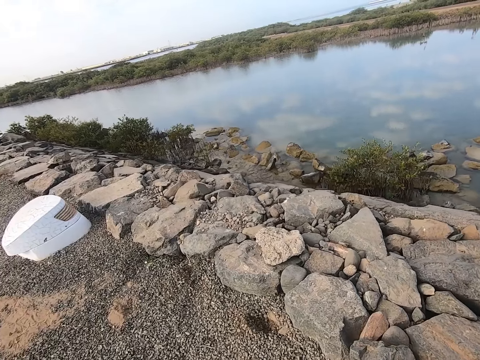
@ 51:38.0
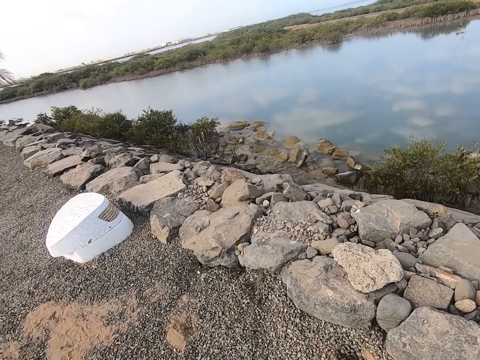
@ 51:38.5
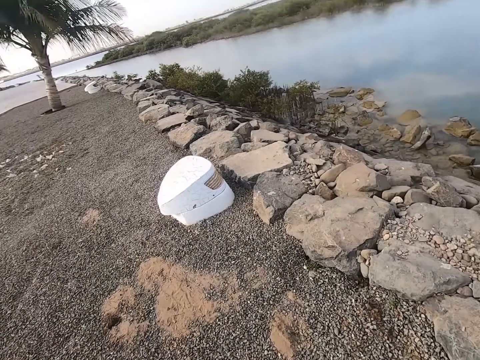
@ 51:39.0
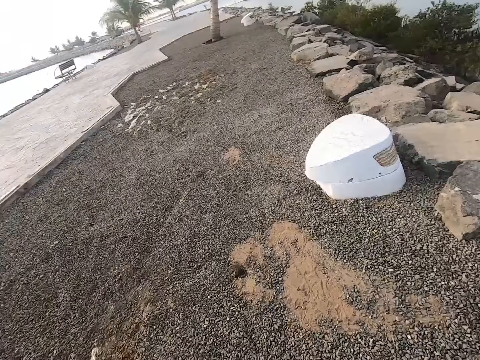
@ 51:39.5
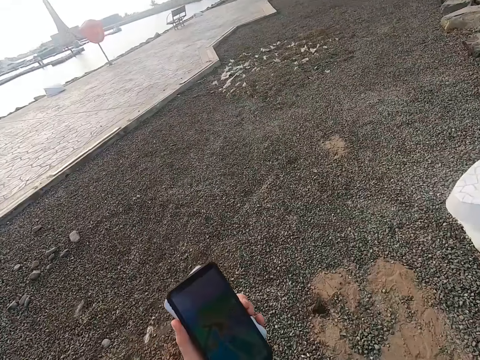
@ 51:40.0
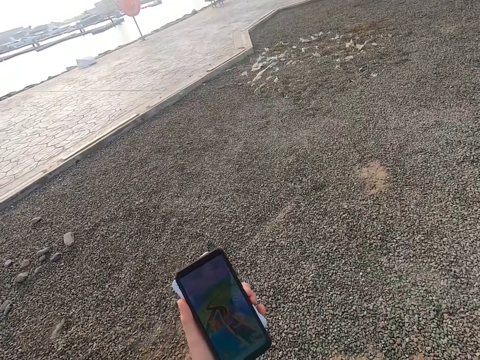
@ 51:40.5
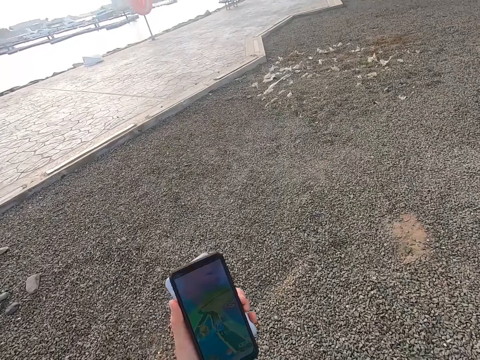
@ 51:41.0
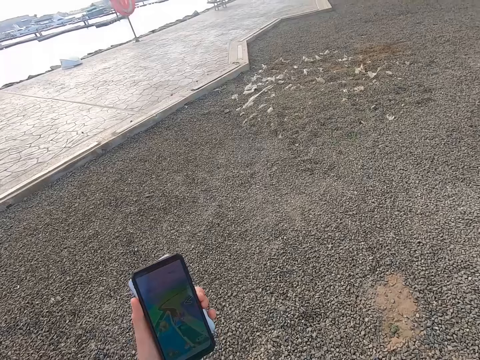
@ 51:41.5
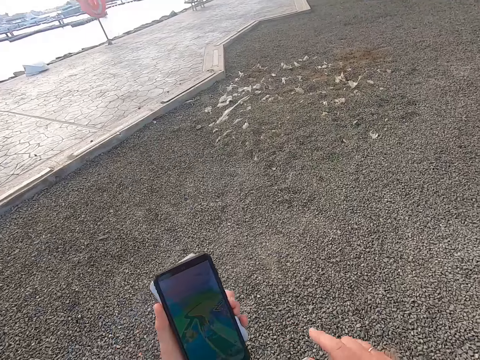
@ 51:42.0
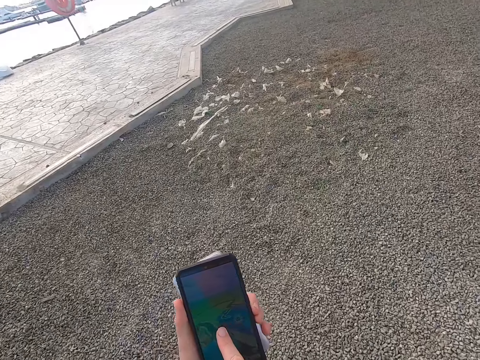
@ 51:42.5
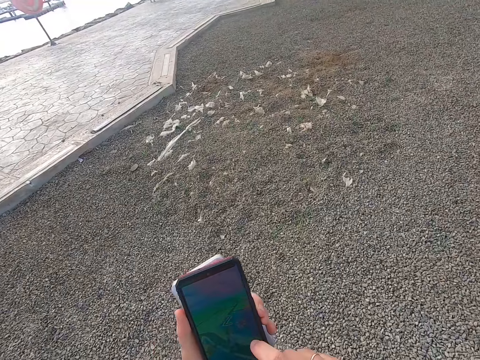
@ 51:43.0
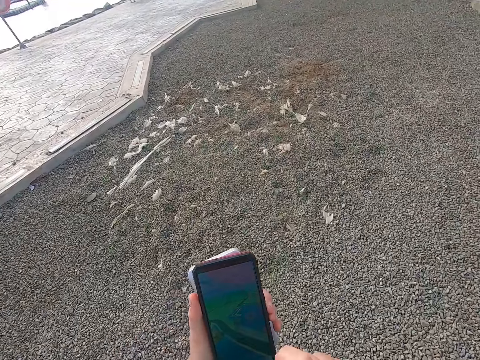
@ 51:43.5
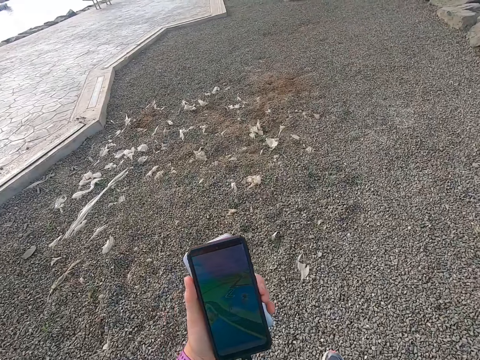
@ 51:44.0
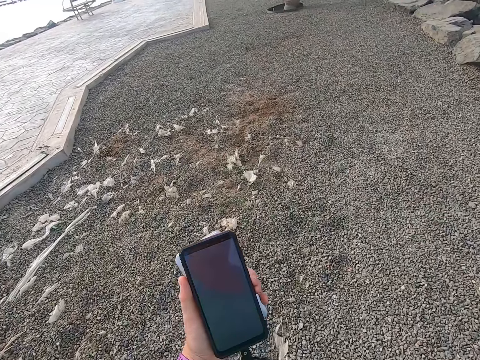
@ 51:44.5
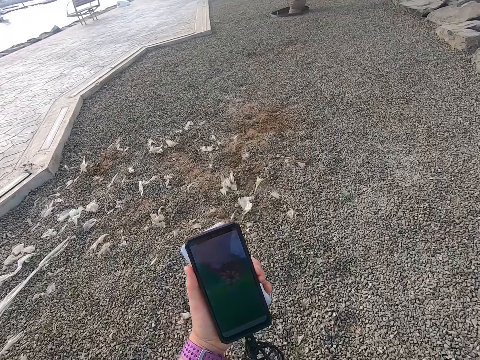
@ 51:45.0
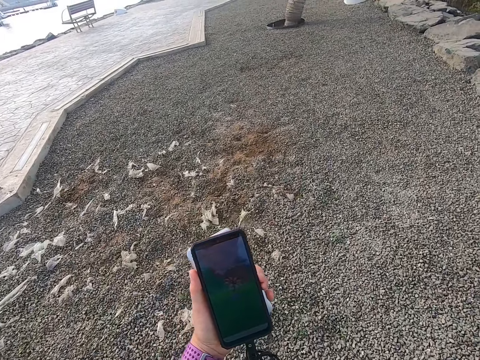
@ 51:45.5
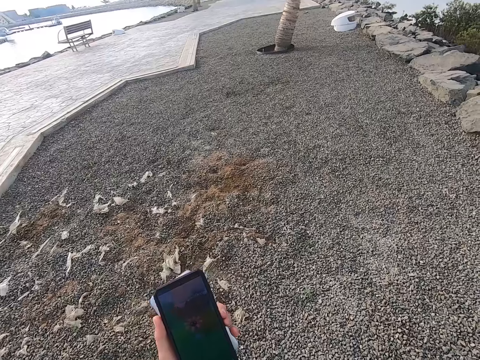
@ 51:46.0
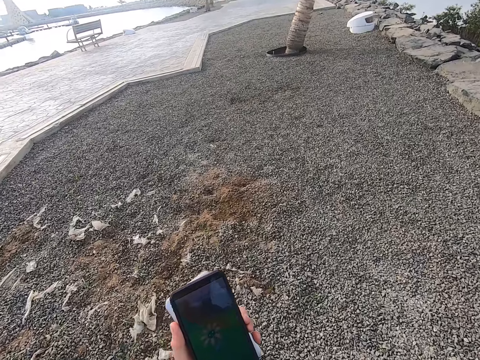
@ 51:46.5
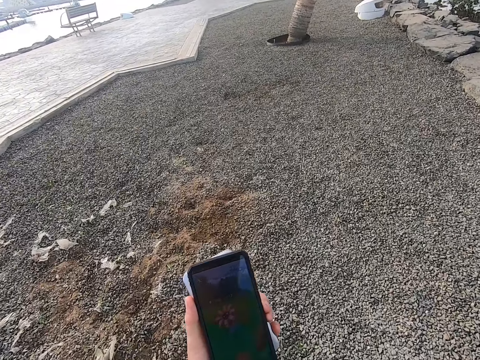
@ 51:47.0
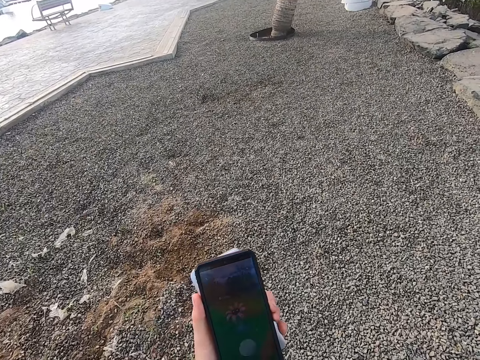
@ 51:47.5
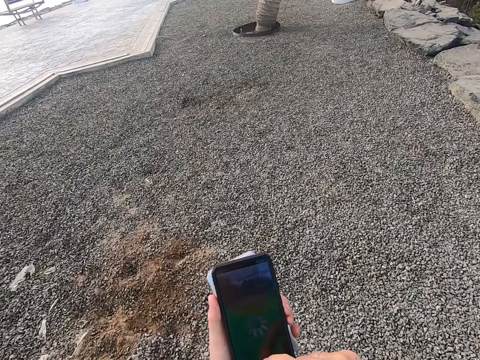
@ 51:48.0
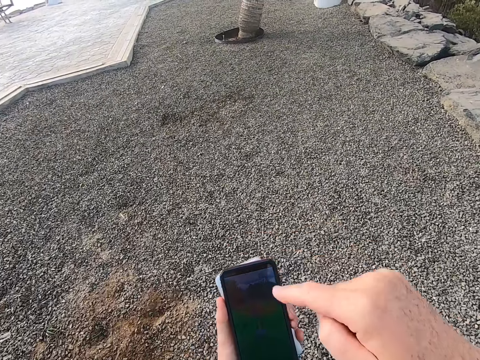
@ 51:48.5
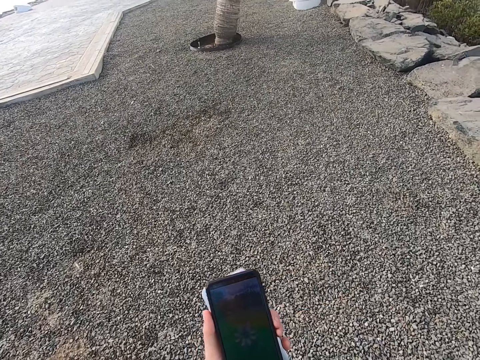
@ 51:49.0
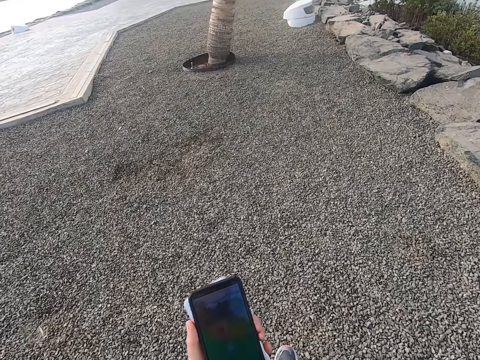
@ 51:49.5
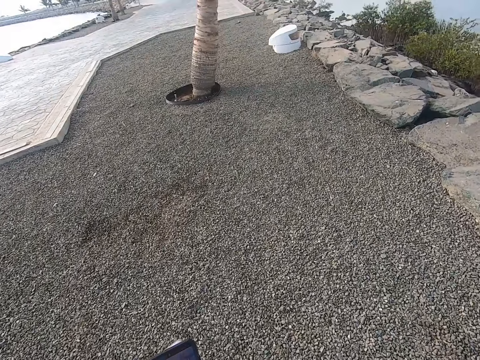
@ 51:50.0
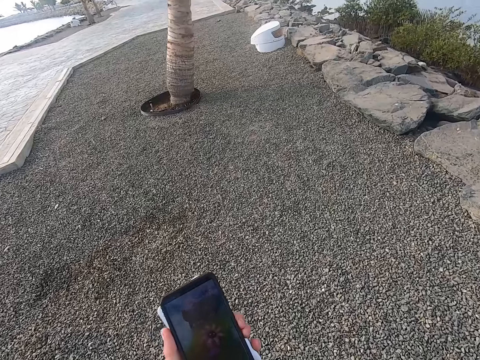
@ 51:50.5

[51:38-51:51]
The camera wearer plays the game on the cell phone.

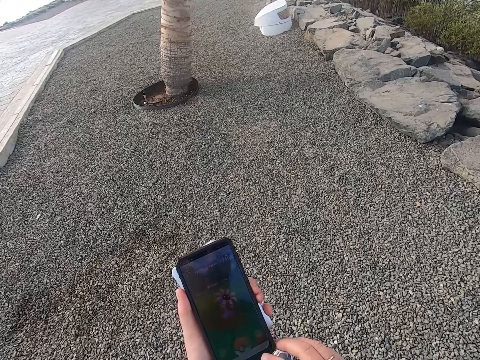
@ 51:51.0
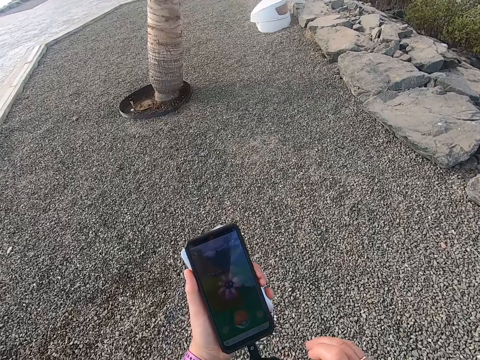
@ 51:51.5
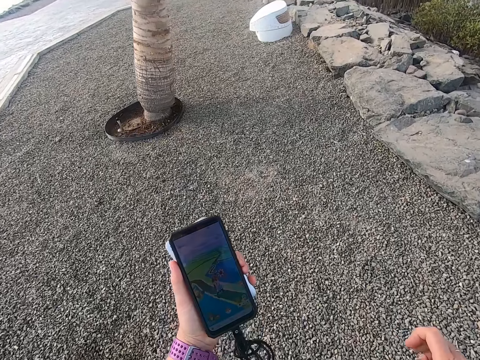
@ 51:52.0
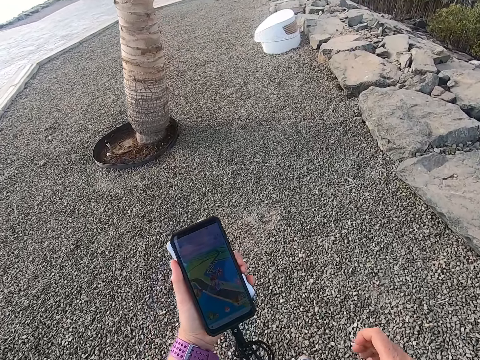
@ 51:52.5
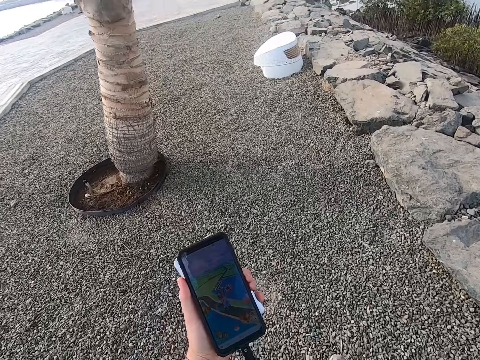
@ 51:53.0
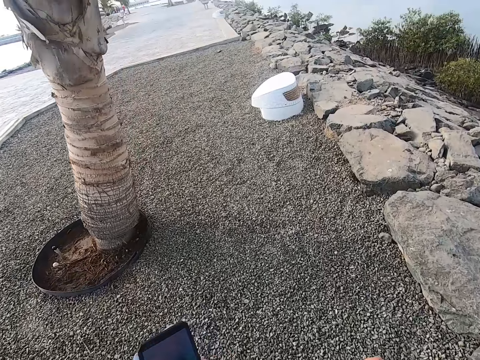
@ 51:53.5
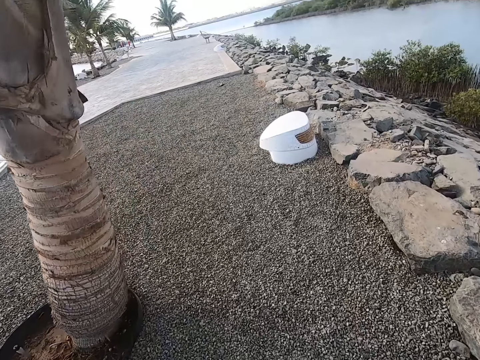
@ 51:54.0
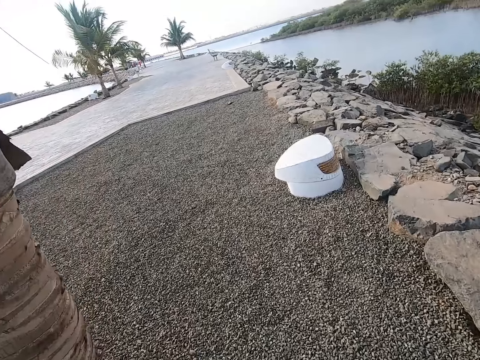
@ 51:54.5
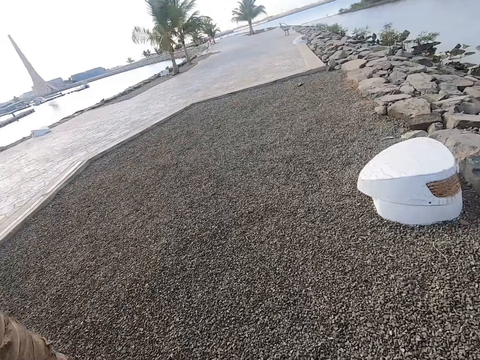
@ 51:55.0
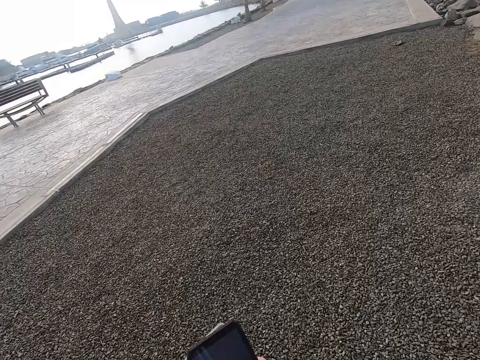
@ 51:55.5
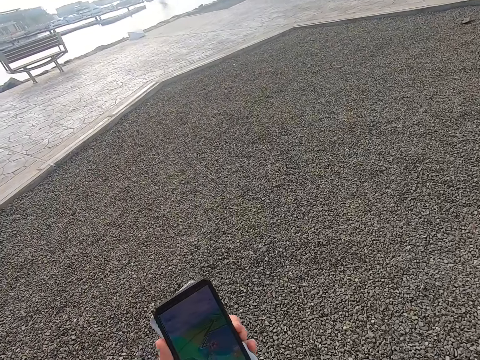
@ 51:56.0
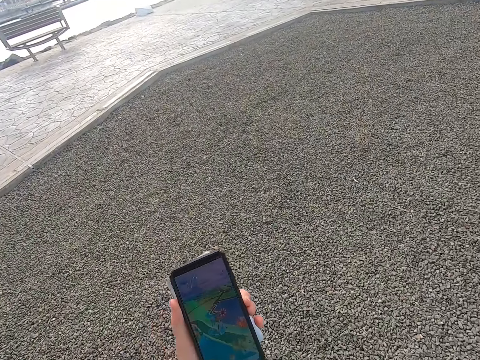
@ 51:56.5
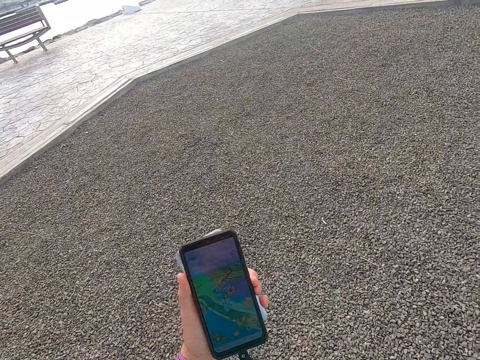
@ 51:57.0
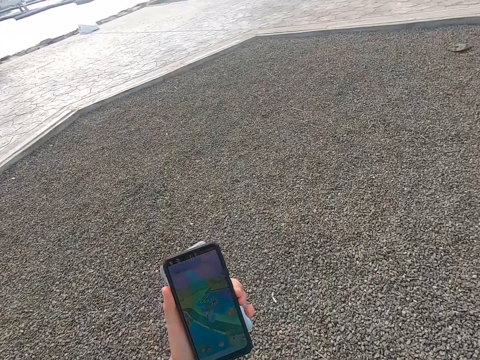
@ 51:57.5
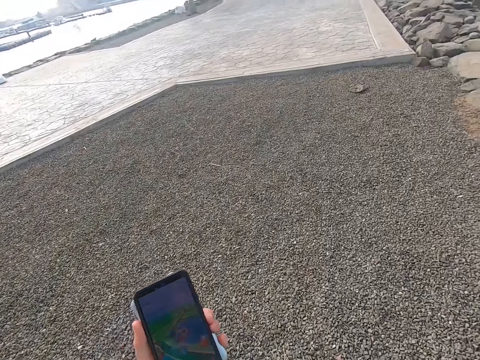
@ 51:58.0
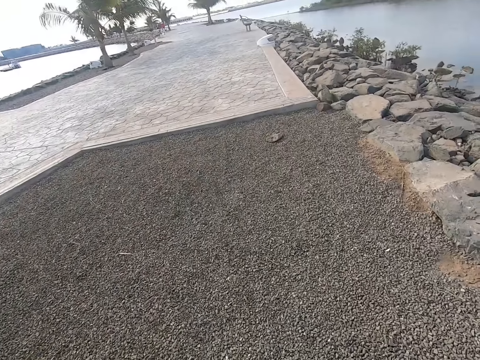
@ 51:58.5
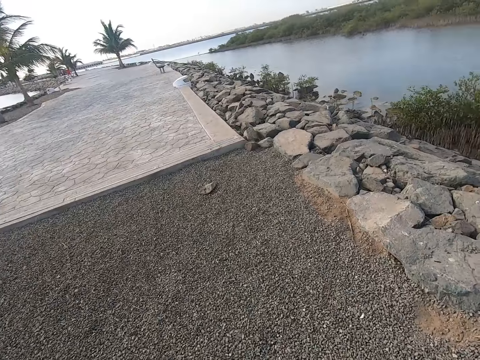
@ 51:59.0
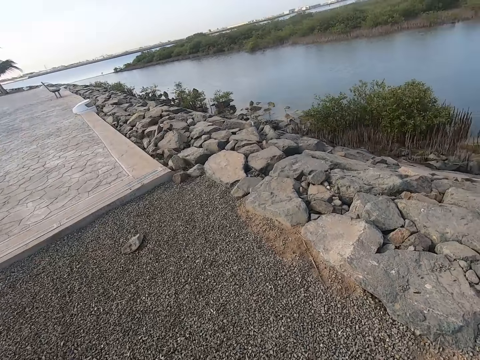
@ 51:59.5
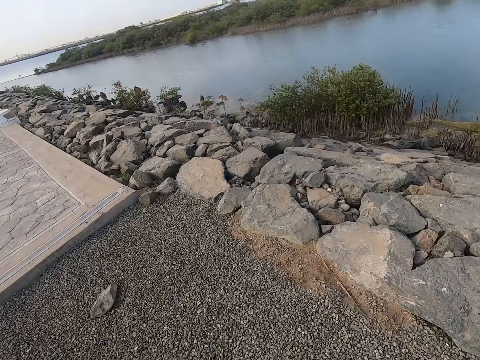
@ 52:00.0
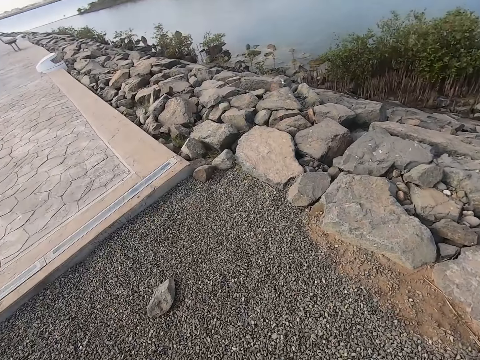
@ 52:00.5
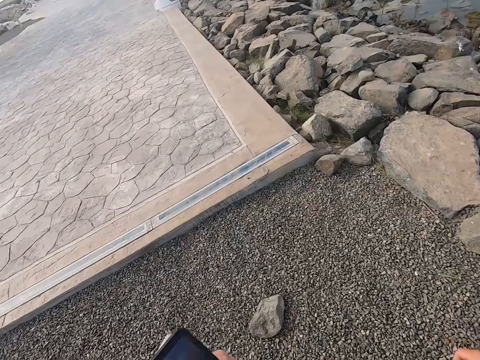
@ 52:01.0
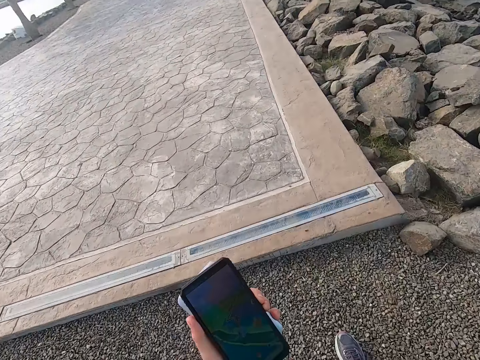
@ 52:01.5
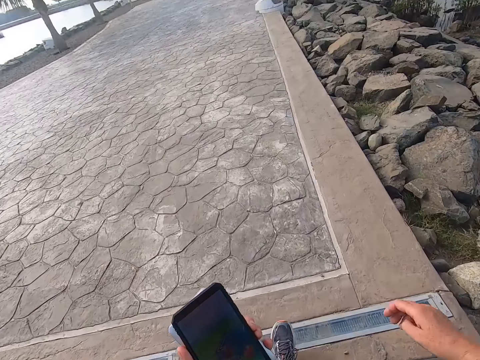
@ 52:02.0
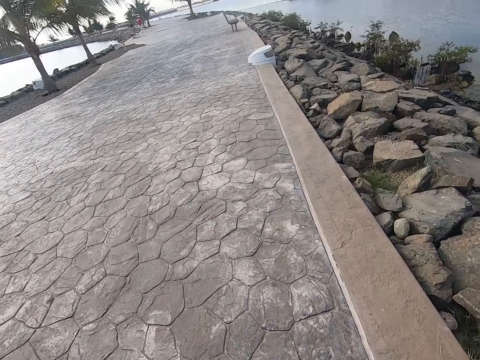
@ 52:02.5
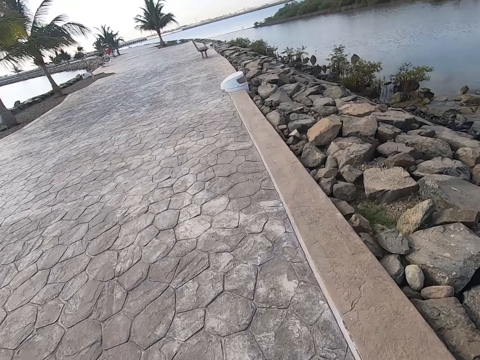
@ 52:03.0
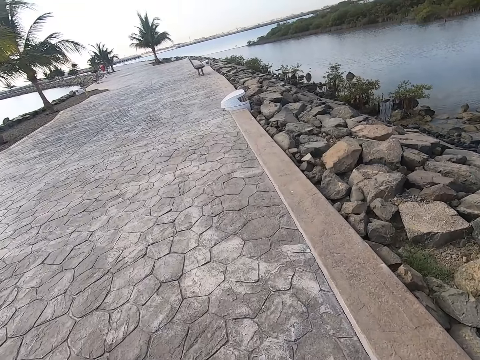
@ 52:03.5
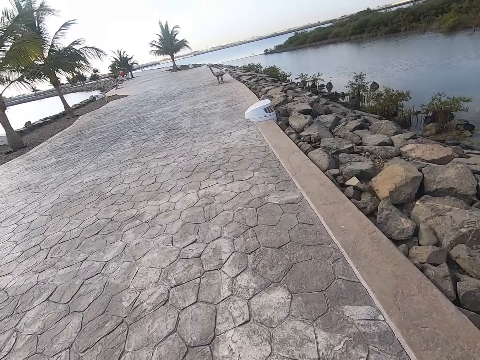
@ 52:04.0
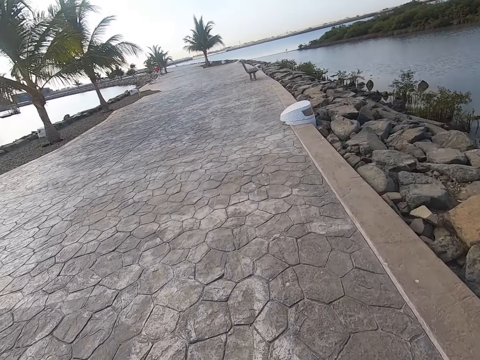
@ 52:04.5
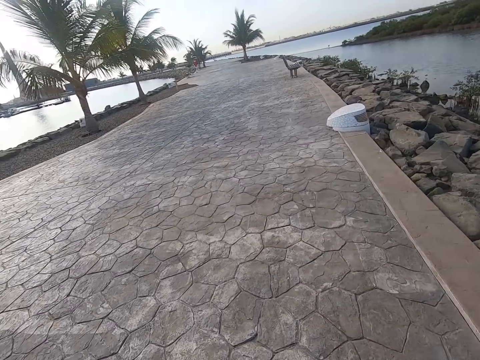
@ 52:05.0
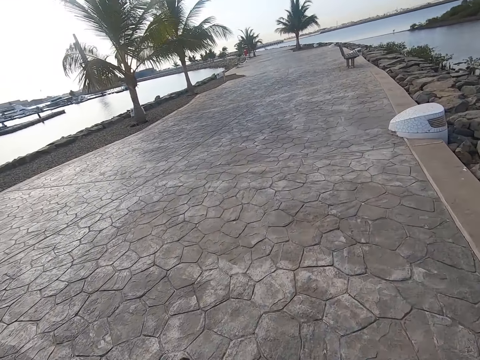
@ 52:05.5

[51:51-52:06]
The camera wearer walks around. They stare at a phone. They walk around. They stare at the phone. They walk on the beach park.
